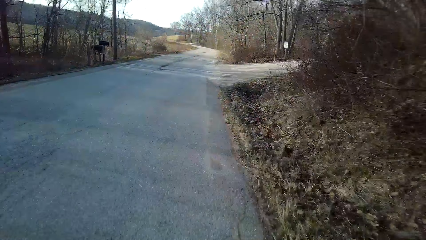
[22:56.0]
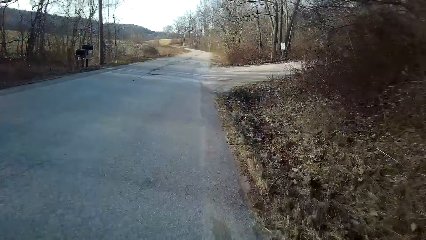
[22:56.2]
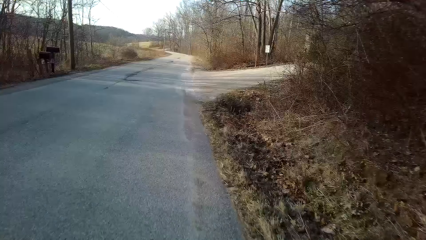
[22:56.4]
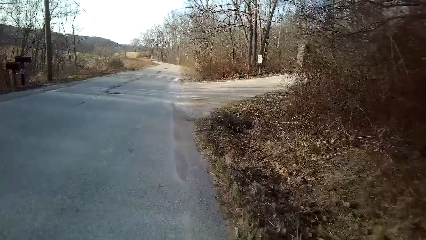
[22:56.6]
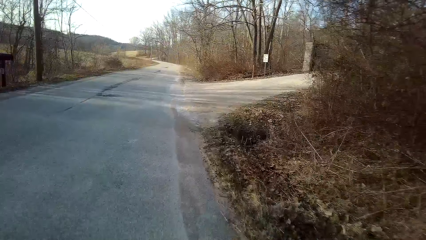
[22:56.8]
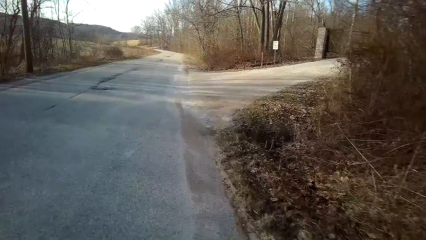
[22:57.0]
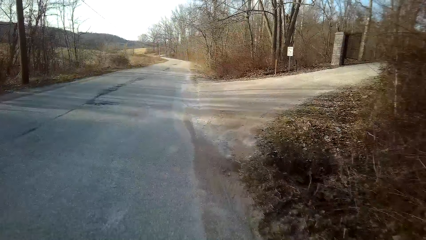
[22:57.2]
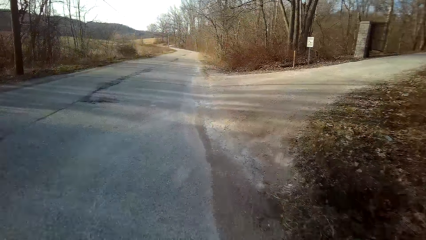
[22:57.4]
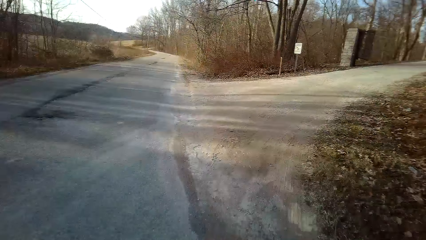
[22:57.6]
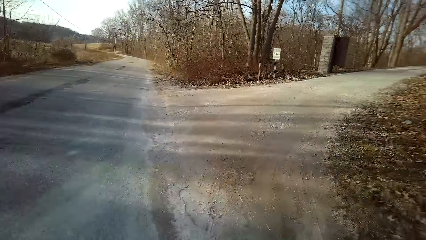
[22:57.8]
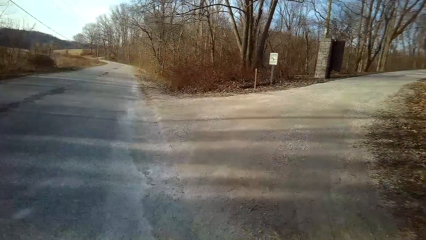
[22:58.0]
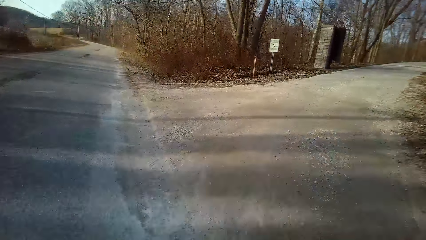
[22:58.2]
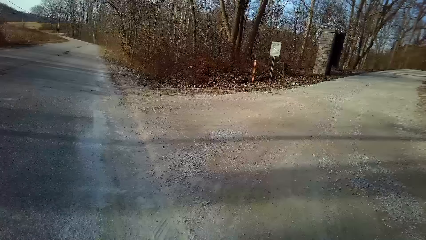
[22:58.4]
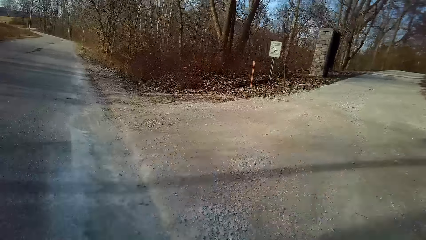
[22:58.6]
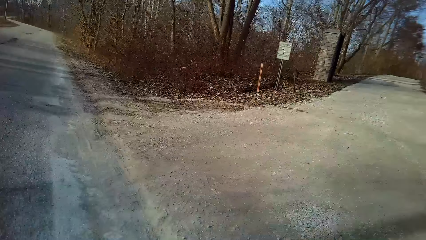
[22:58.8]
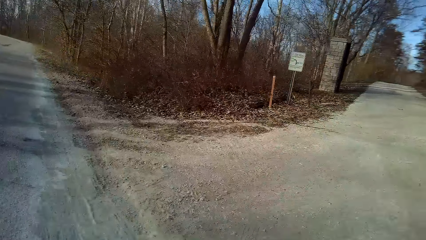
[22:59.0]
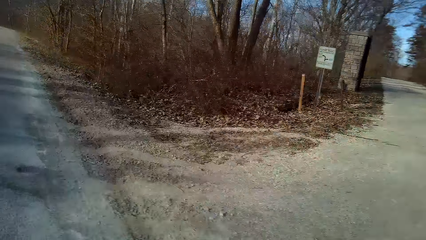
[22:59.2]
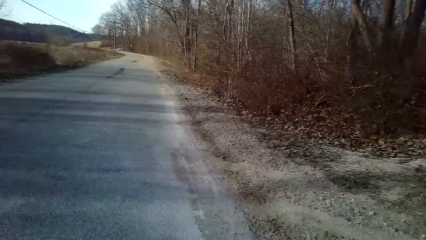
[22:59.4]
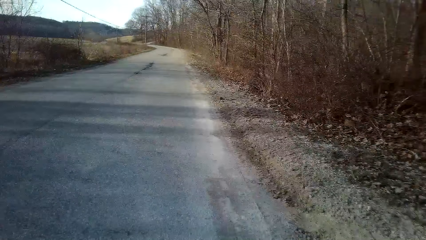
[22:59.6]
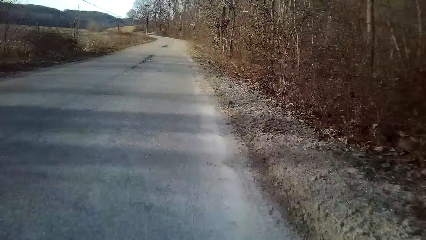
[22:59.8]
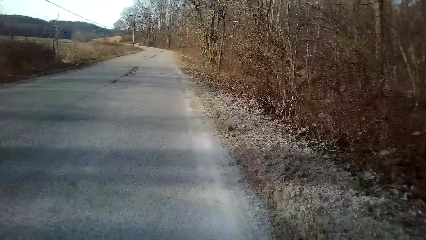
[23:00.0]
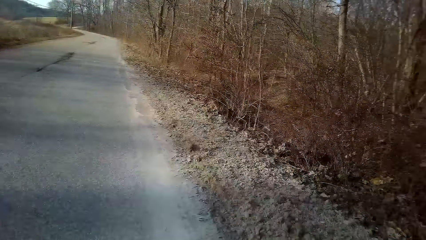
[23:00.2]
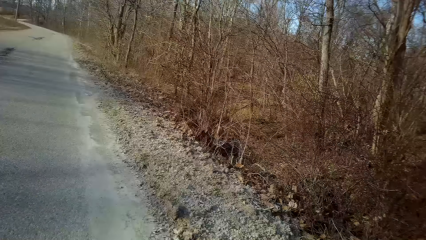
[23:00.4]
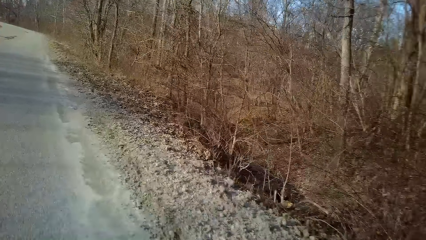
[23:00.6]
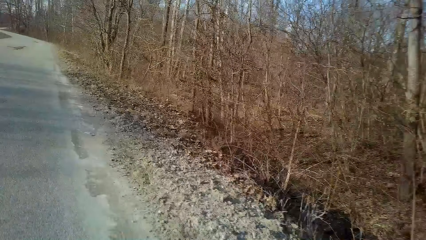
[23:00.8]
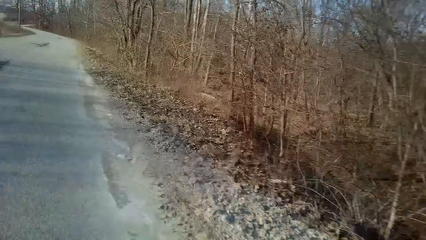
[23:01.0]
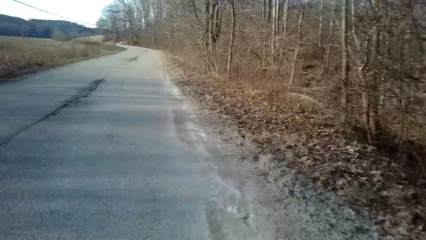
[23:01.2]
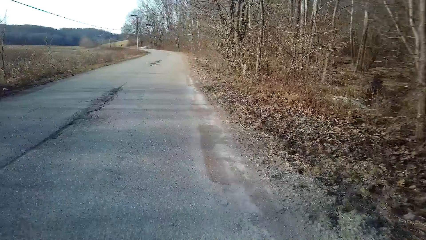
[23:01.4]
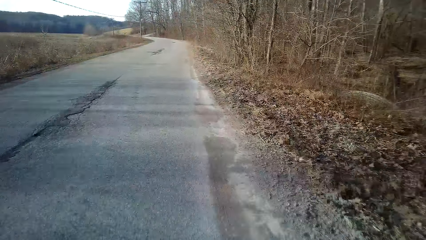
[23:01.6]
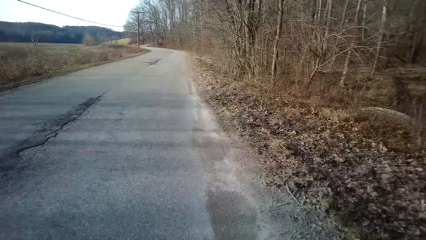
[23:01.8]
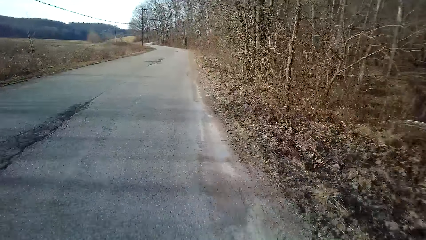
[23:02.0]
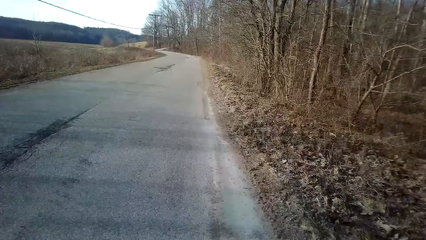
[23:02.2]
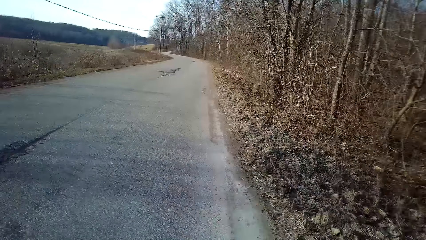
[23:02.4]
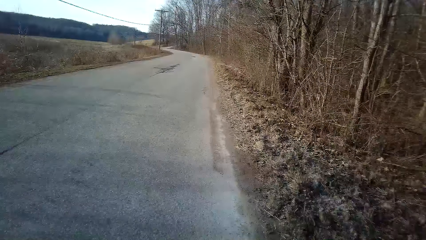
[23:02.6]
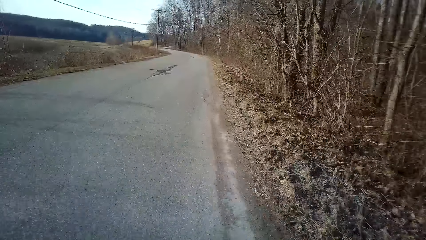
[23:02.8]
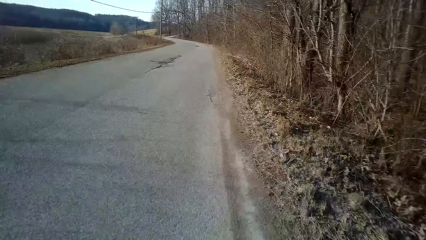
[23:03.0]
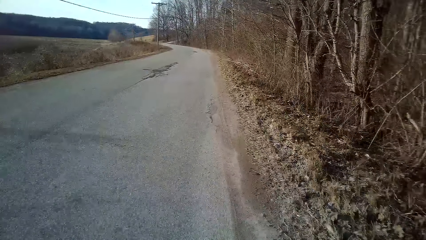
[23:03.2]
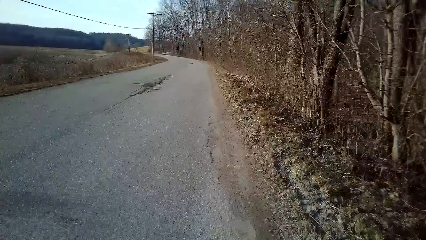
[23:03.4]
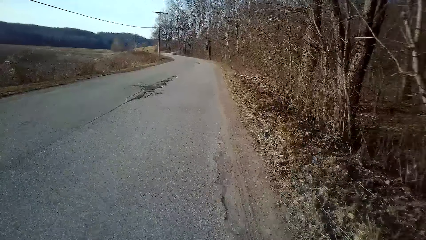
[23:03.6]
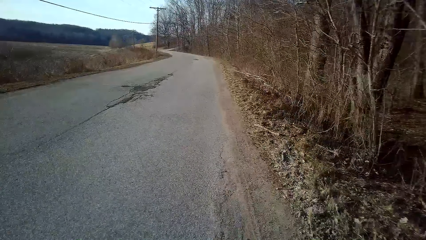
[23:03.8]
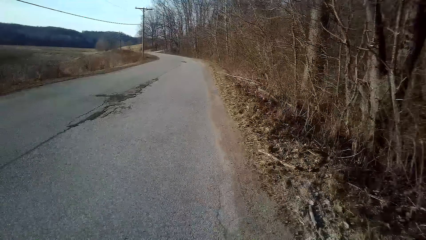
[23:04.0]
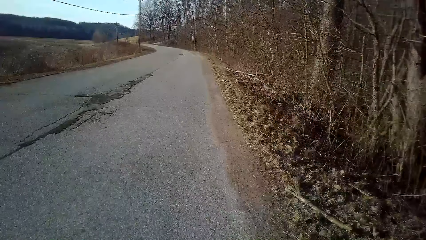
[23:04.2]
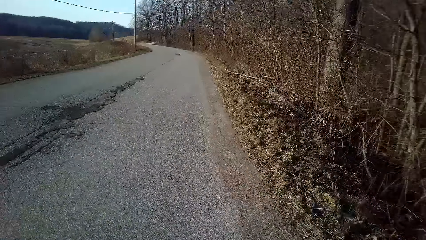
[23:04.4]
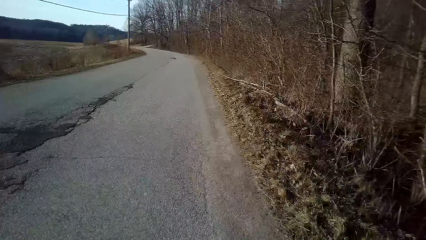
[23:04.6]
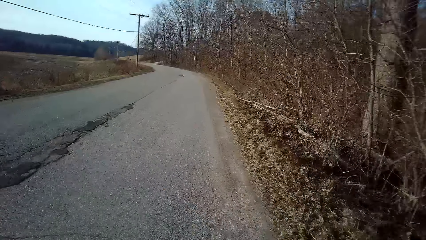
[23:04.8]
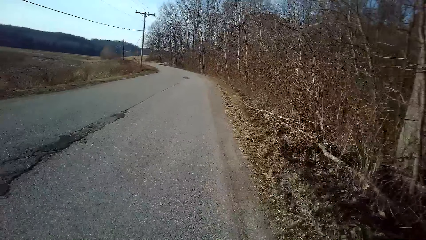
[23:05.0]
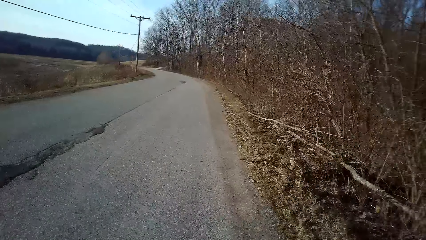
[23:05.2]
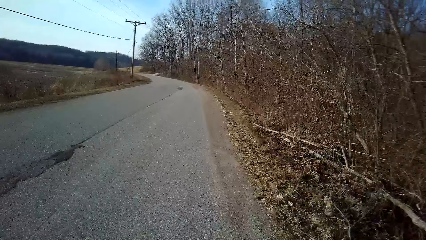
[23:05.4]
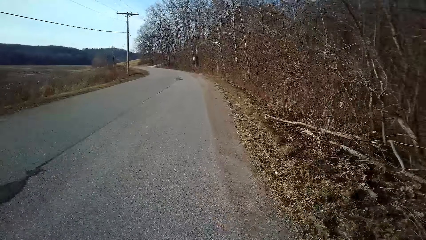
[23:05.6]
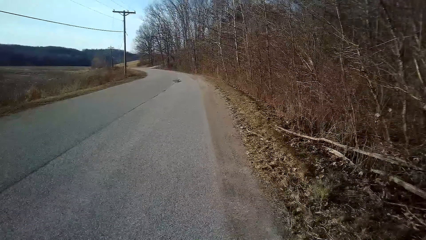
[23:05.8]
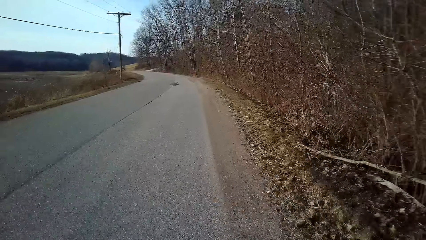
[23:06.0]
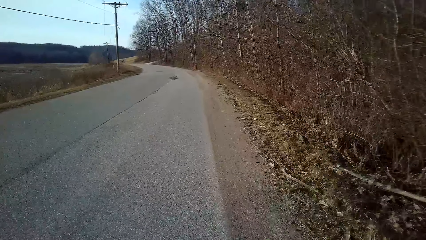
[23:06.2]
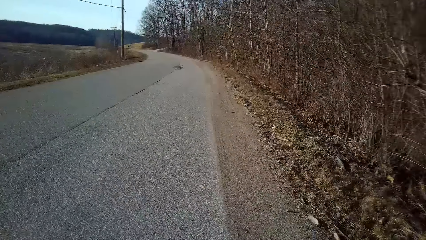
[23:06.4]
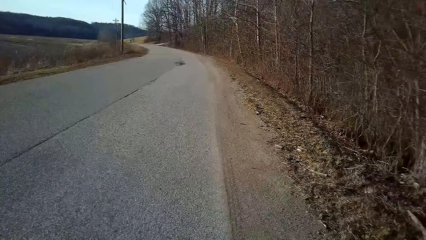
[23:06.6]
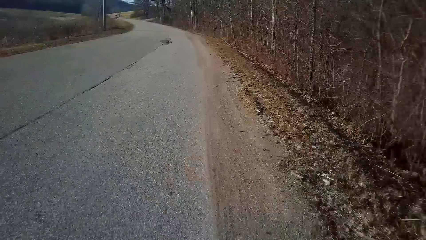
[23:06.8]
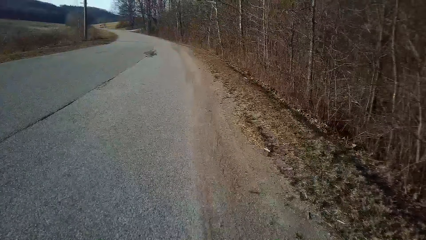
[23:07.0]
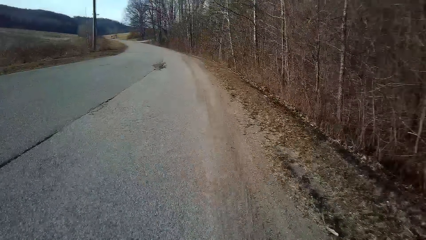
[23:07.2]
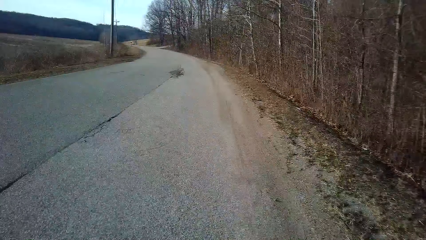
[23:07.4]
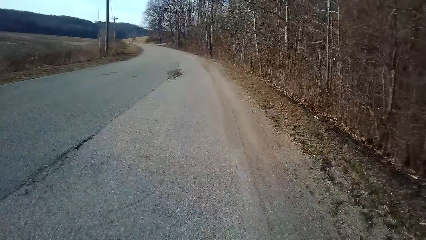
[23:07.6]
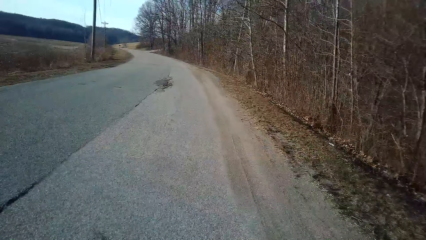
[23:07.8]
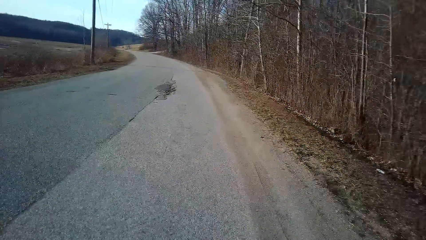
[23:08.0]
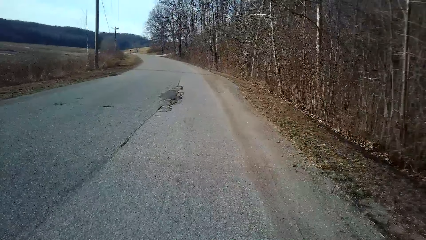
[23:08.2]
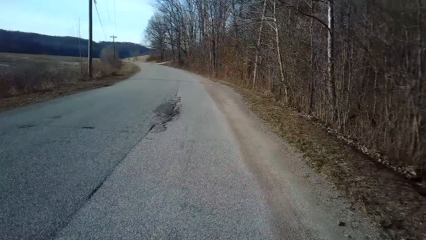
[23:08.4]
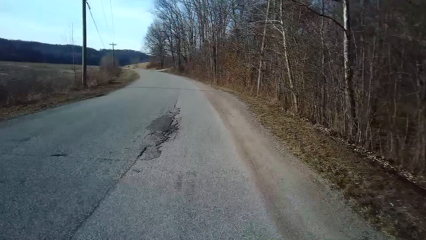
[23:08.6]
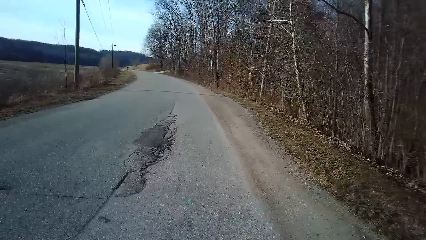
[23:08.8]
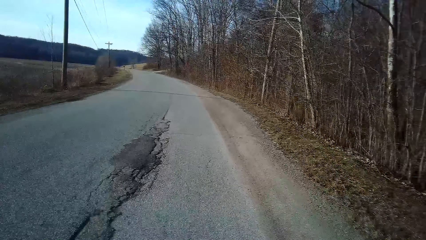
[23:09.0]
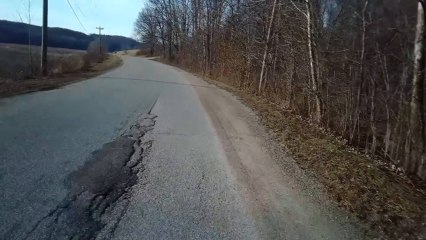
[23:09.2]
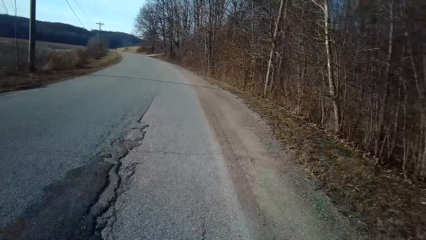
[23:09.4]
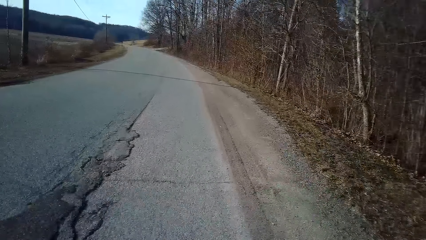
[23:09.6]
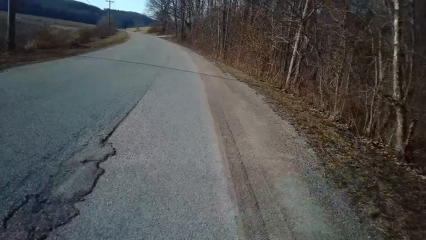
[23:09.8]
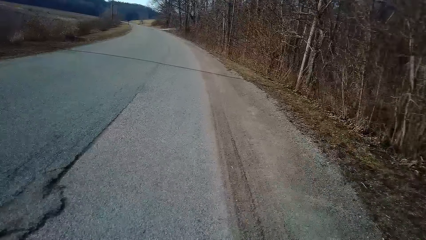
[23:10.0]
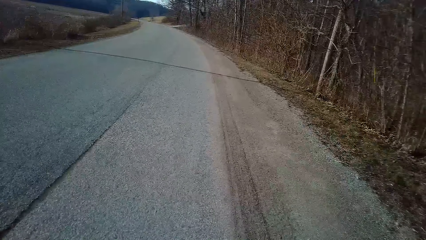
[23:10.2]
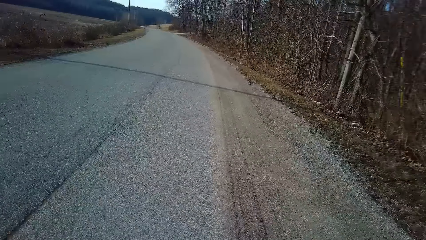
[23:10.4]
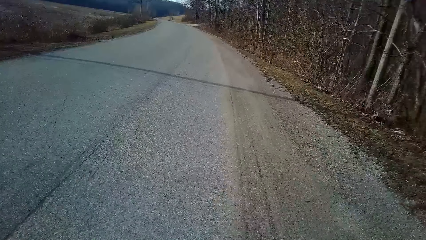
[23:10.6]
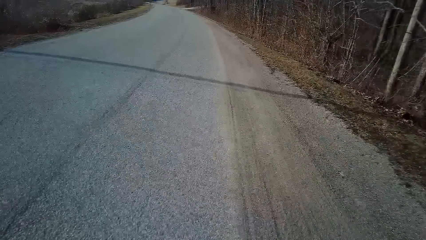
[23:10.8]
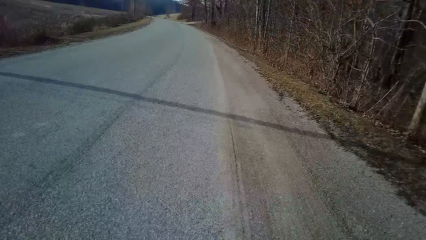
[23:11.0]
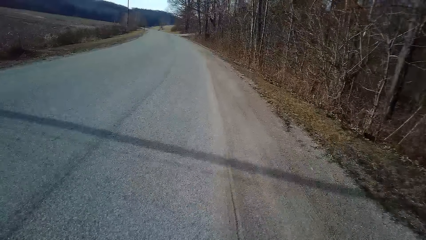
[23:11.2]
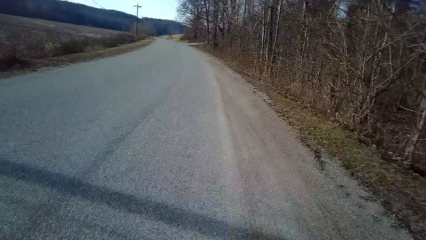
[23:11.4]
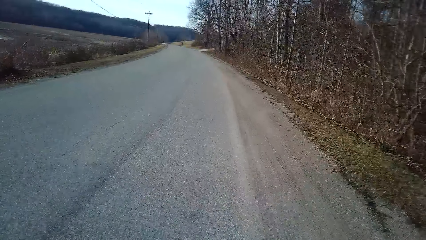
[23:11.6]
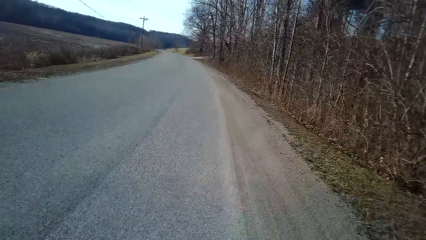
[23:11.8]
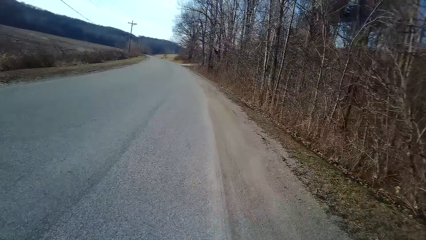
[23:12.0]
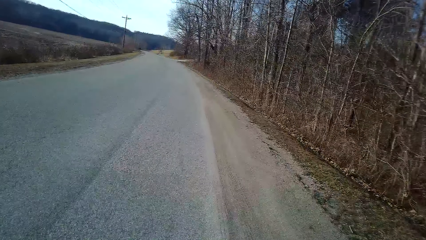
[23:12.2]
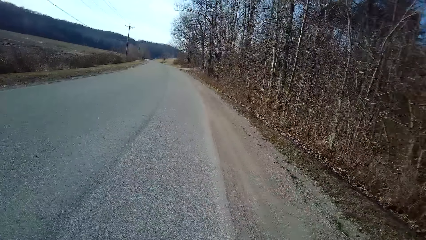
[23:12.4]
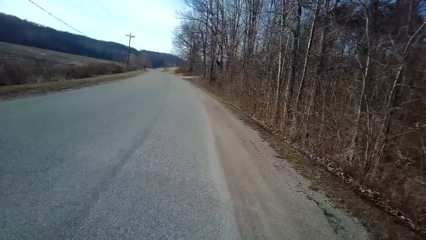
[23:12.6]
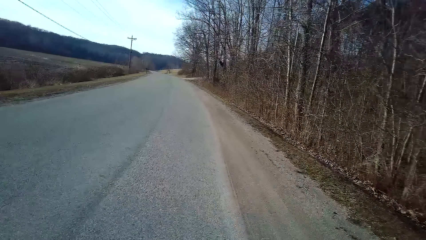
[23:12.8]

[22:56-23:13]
The camera wearer turns to the side. They ride a bicycle on the road.
